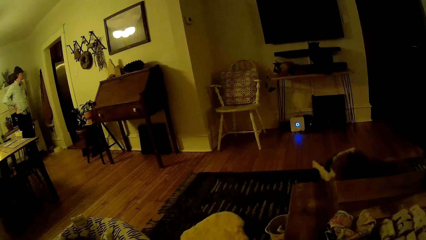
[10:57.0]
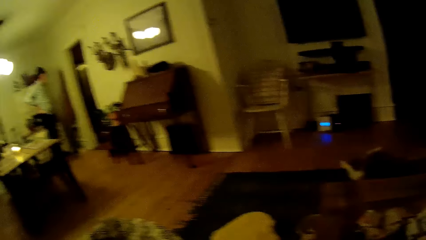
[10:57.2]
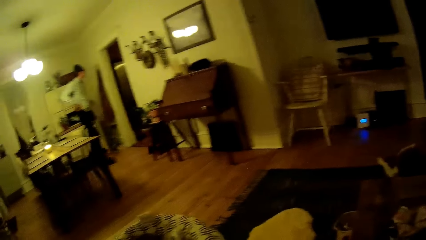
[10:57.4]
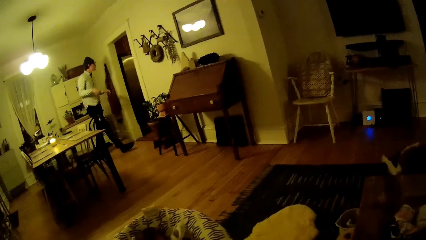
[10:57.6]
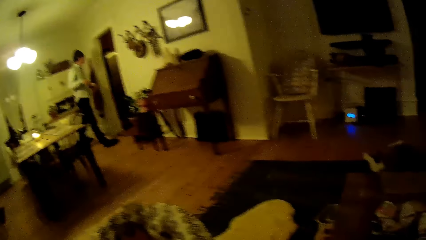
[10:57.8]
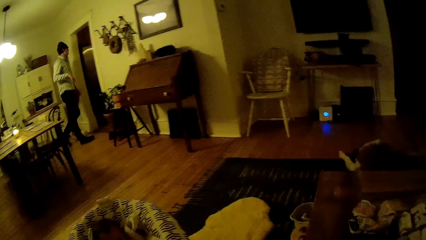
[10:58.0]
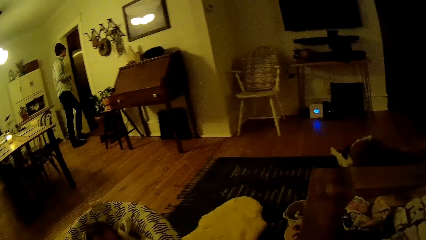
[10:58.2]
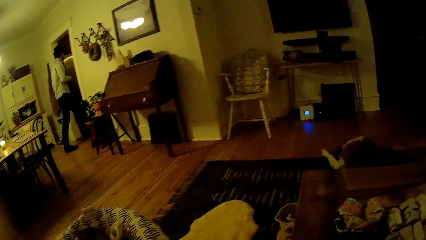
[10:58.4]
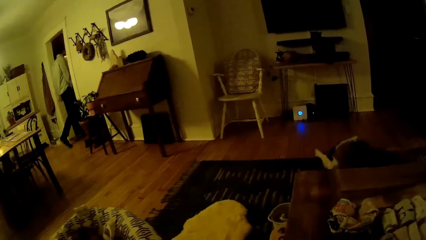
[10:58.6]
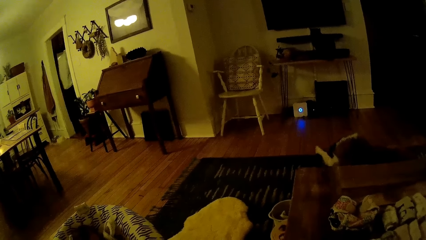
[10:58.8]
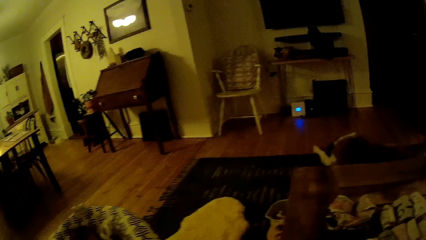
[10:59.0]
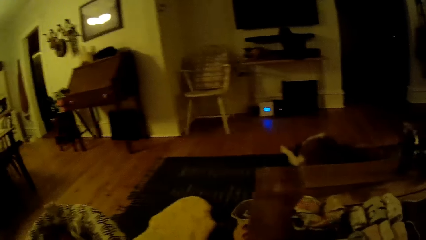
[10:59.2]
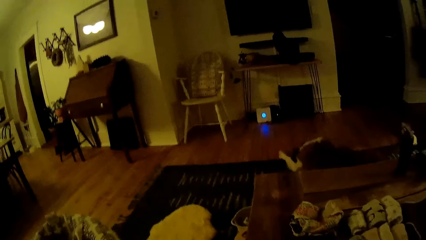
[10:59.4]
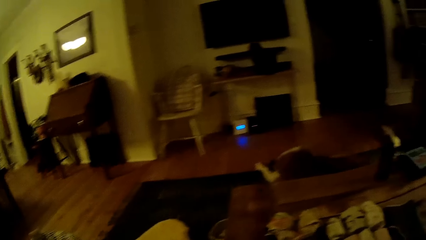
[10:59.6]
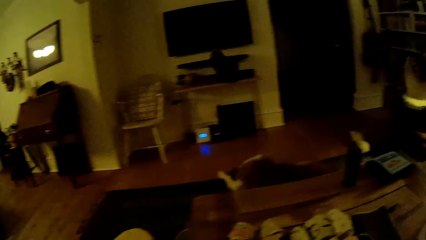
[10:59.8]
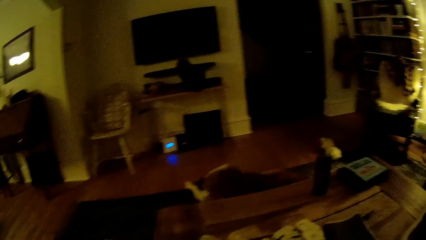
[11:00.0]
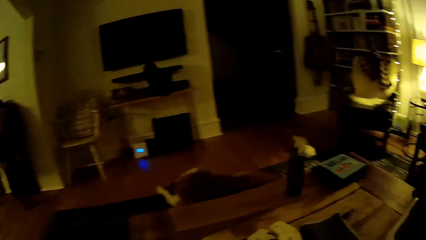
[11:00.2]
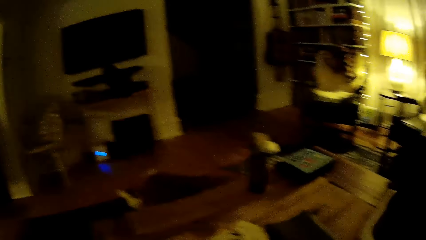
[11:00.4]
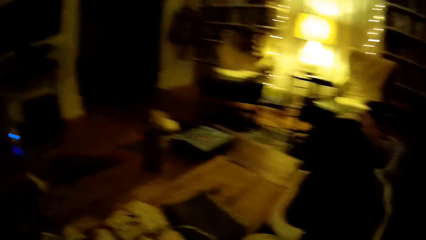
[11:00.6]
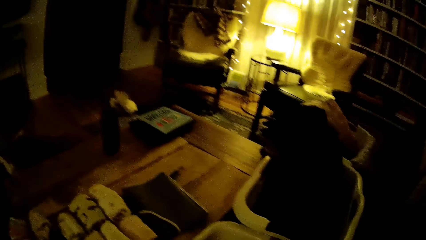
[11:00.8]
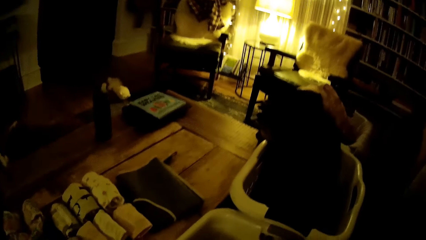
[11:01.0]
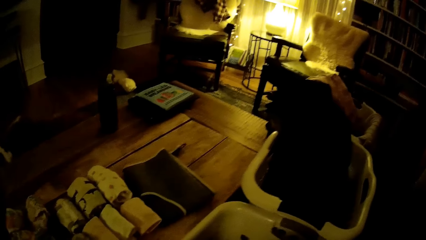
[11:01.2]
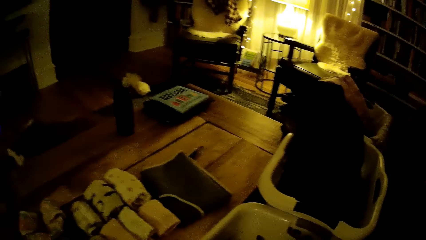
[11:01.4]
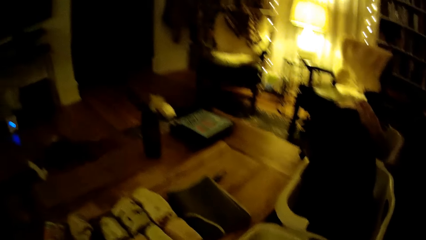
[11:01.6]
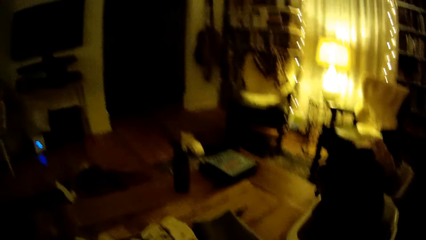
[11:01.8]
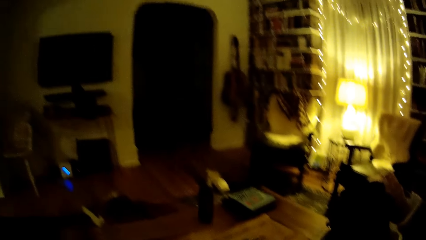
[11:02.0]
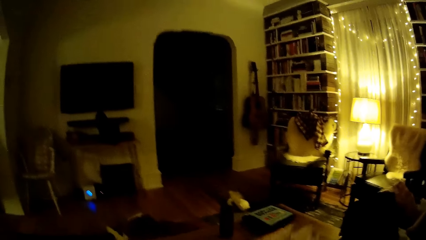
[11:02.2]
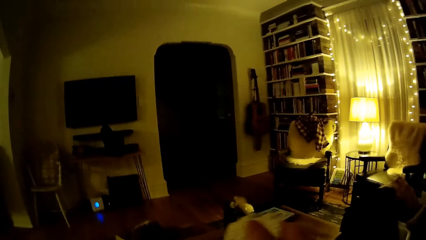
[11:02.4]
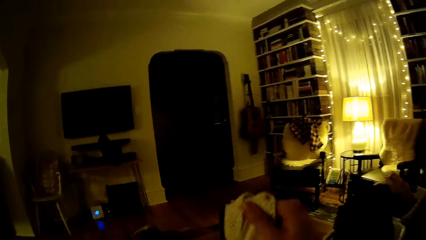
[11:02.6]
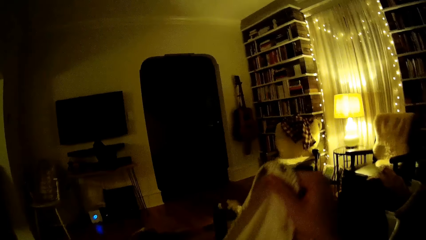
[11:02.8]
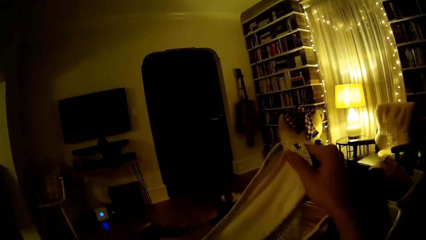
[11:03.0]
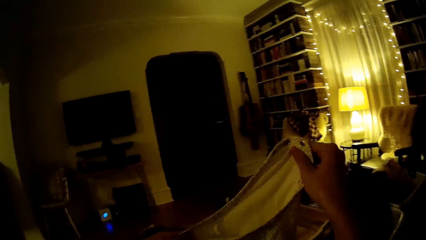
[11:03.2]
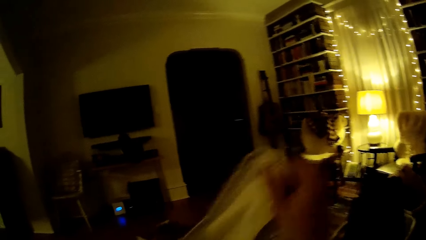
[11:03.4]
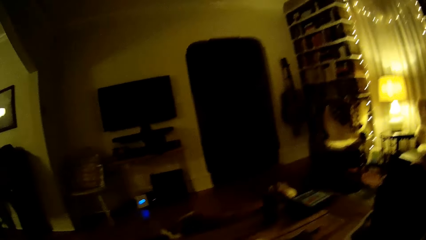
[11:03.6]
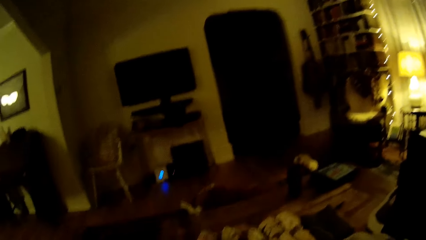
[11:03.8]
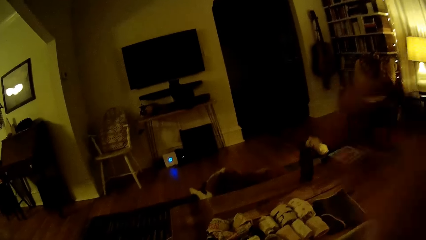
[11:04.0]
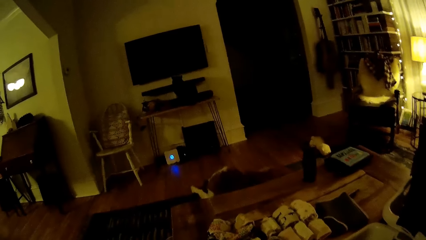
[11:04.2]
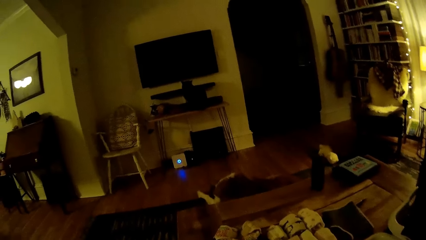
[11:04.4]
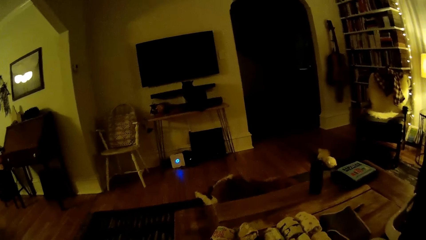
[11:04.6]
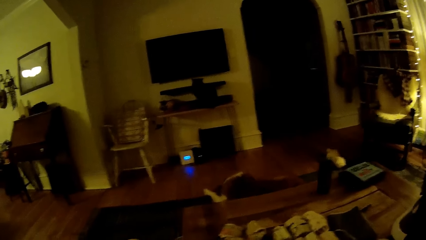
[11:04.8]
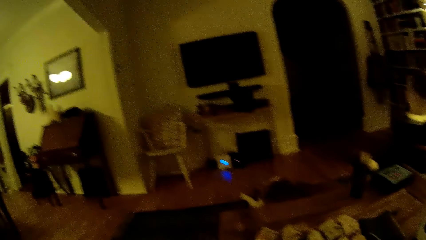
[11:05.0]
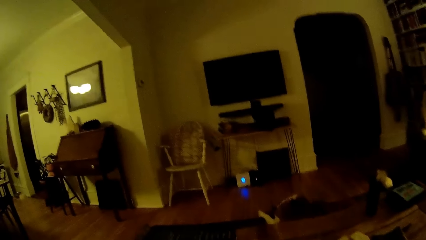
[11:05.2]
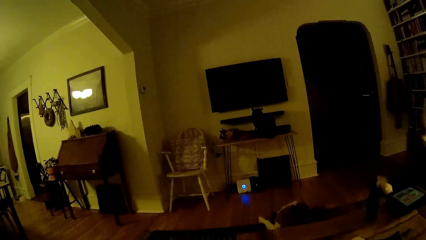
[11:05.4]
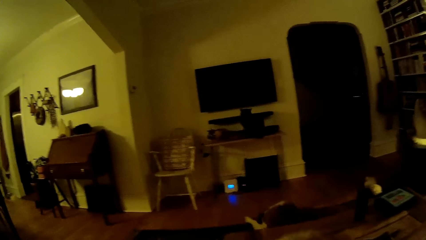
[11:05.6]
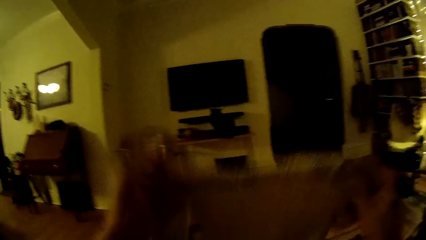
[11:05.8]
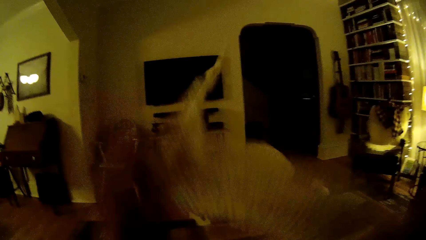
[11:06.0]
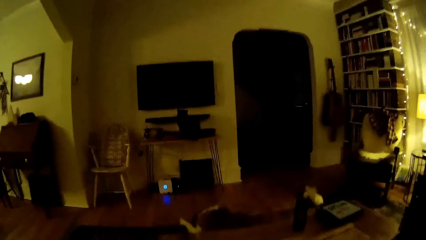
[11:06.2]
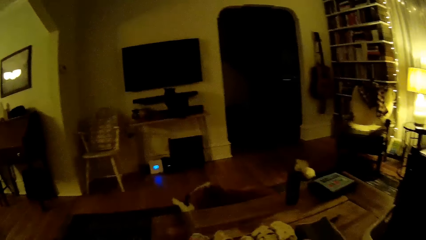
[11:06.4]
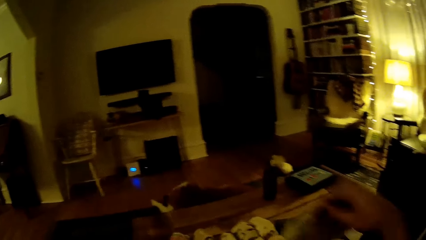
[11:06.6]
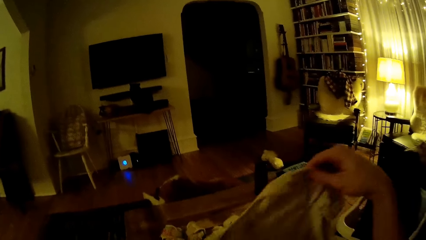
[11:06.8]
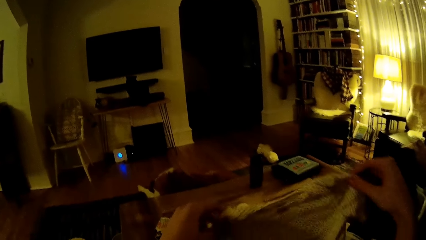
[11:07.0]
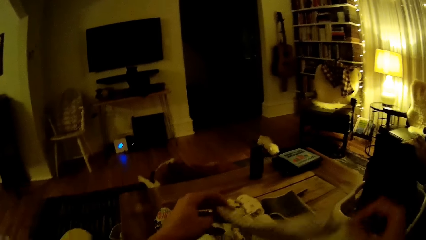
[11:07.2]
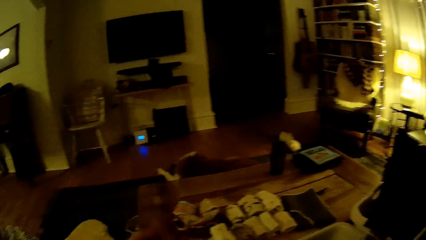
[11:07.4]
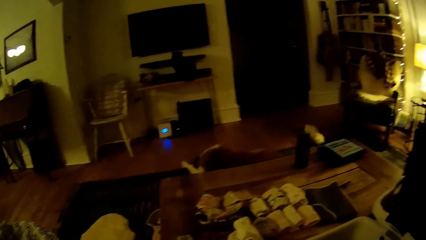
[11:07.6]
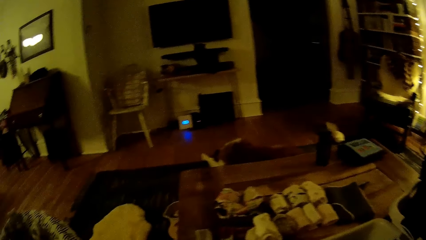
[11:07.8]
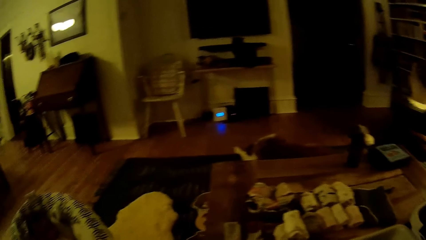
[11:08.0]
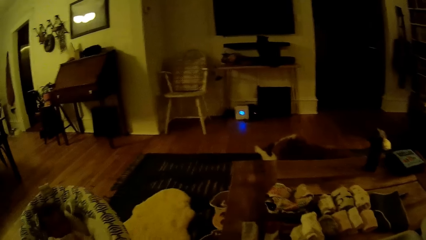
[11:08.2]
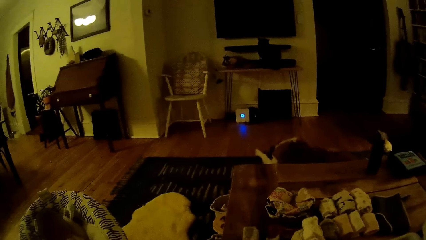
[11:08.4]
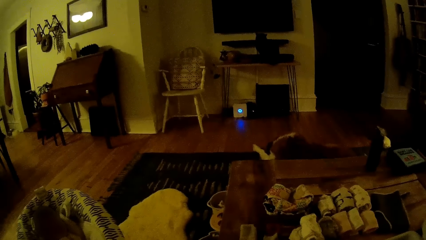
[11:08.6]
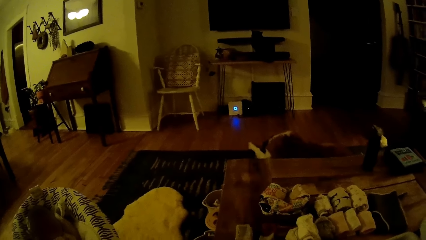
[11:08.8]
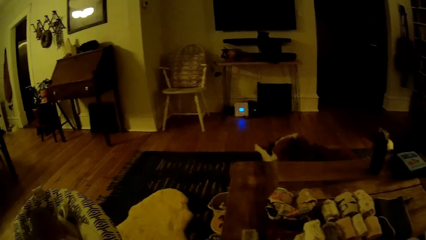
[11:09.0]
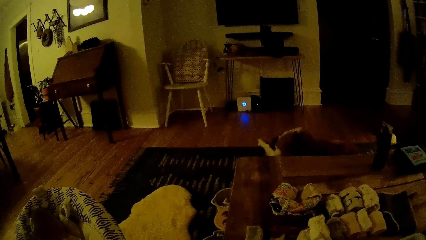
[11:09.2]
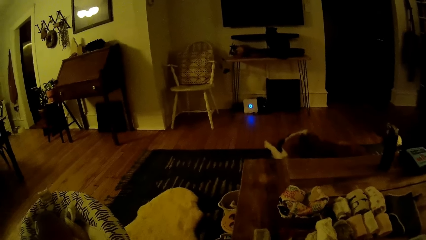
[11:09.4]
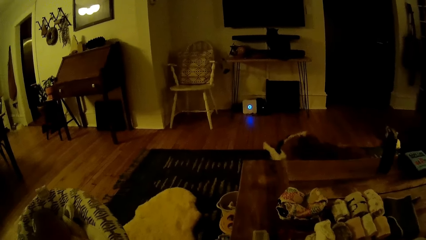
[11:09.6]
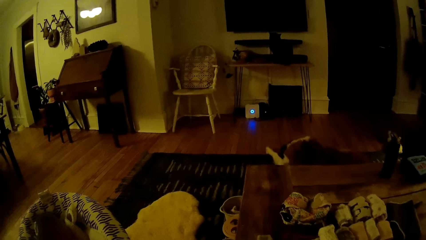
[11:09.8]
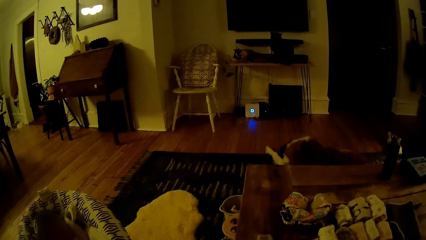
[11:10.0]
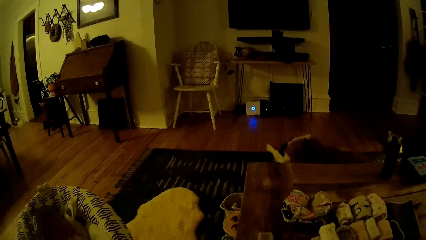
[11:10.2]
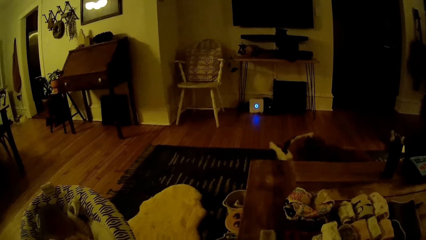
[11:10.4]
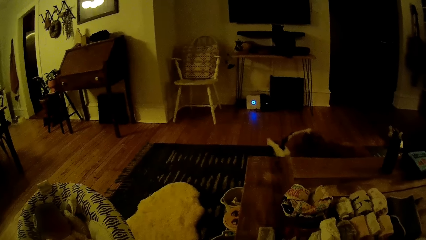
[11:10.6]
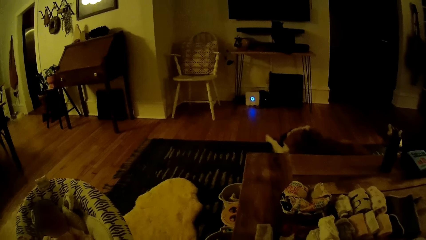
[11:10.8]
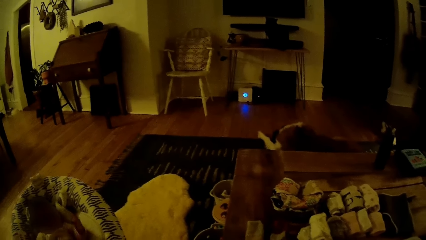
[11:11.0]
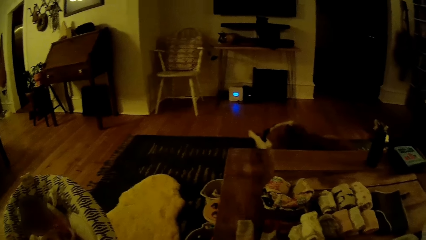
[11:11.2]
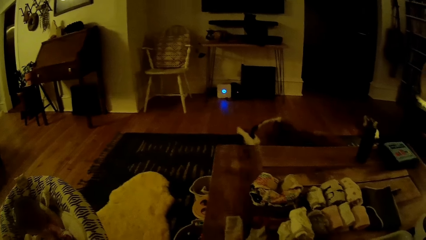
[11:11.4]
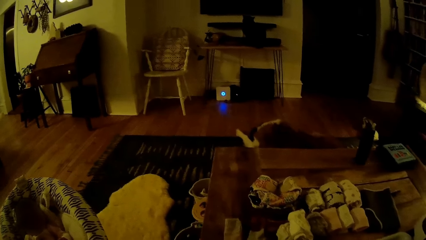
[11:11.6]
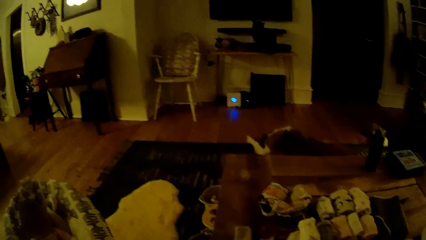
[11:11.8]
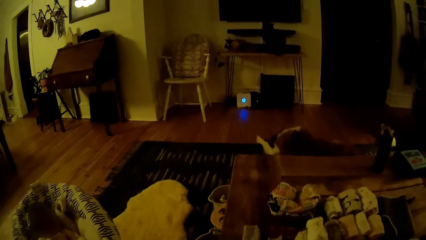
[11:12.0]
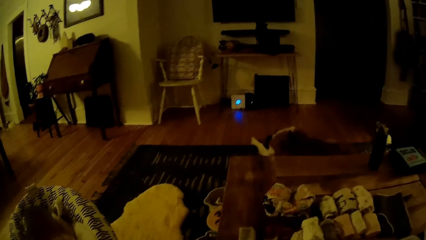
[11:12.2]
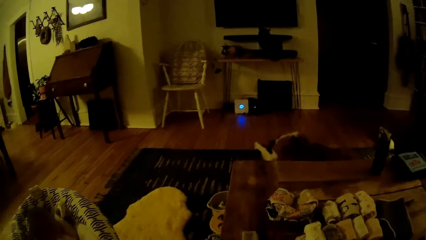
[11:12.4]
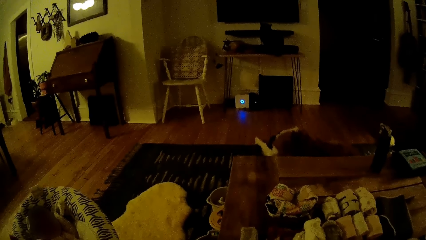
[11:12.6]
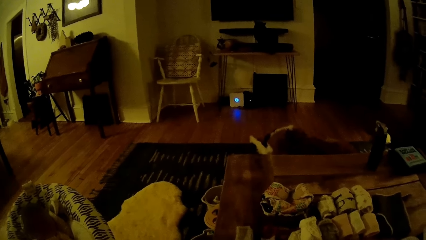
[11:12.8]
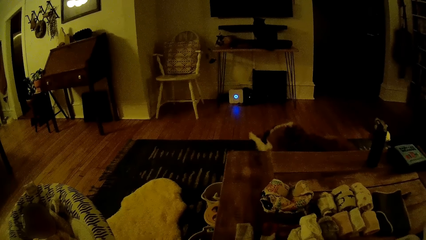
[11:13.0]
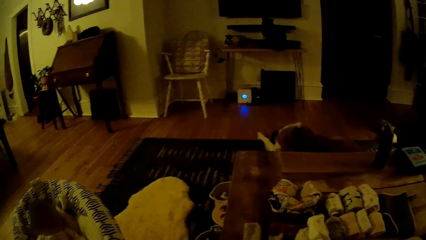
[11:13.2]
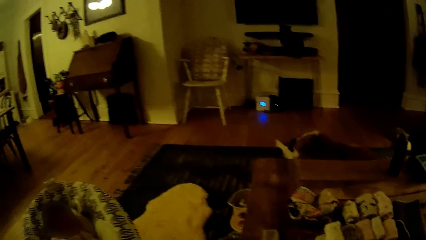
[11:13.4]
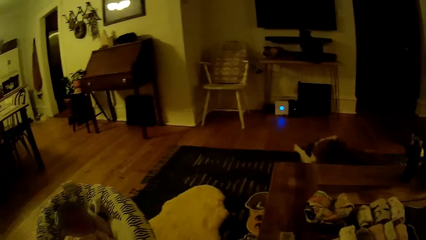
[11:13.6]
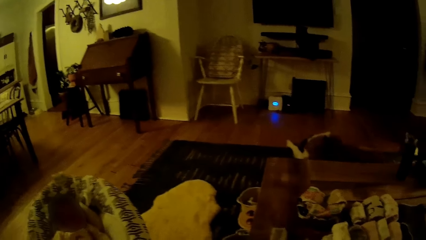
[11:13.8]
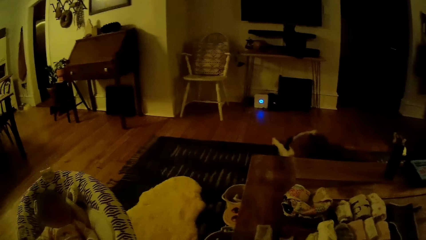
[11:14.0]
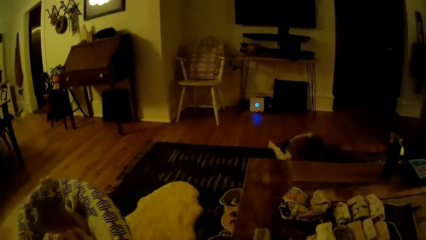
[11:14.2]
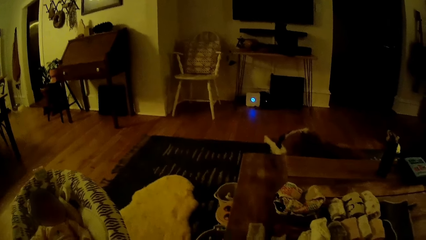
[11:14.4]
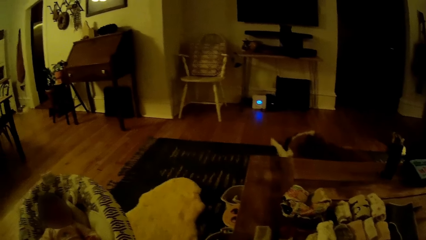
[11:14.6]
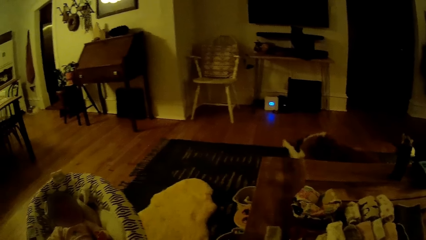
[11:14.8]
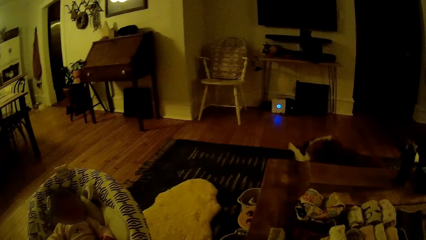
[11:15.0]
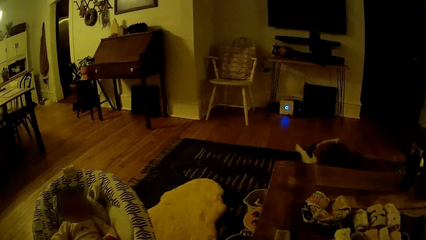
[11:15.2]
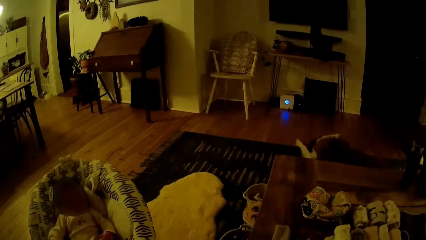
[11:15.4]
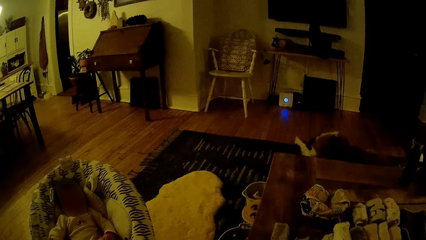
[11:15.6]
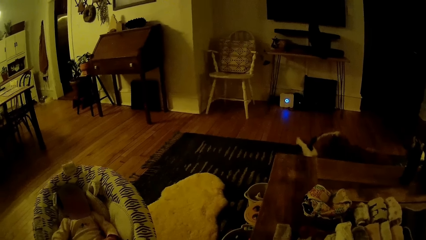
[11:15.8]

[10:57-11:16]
The man walks out of the dining area. The man enters a room. The camera wearer folds baby clothes in the living room with both hands. She checks a cloth. She straightens the cloth. She rocks a baby in the baby cradle in the living room with her left hand.
